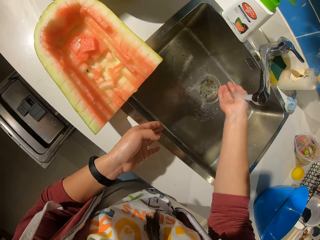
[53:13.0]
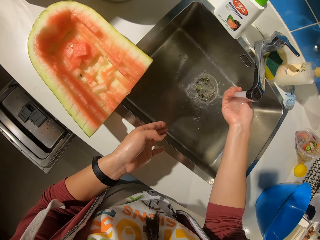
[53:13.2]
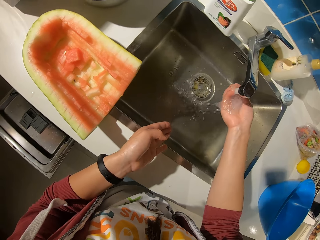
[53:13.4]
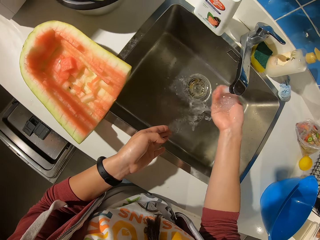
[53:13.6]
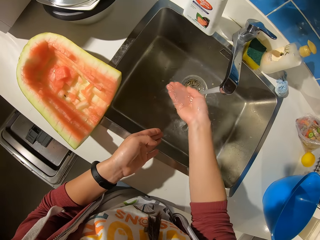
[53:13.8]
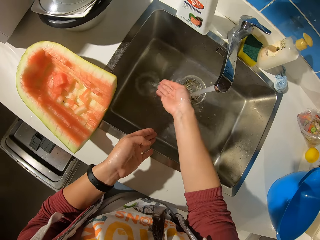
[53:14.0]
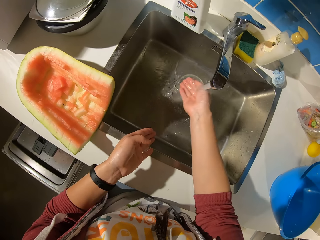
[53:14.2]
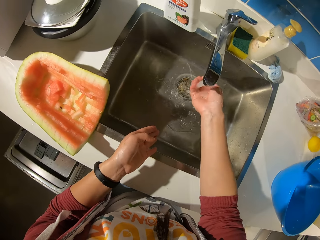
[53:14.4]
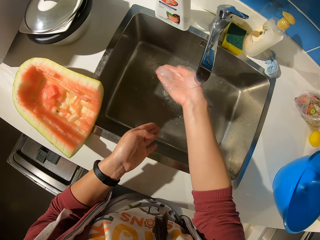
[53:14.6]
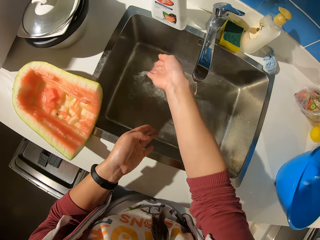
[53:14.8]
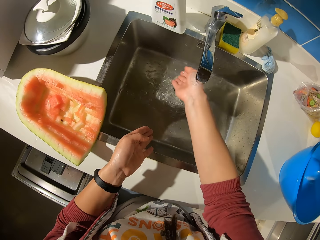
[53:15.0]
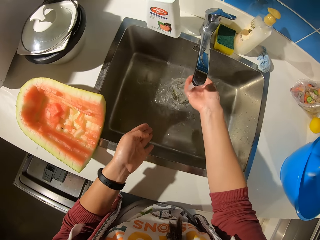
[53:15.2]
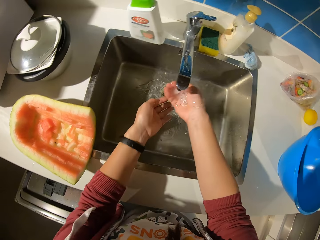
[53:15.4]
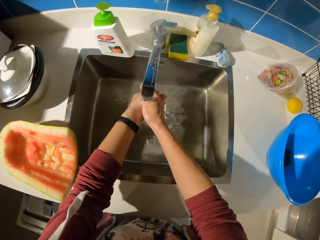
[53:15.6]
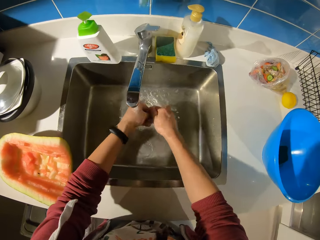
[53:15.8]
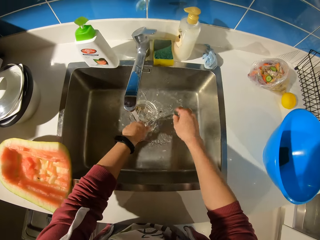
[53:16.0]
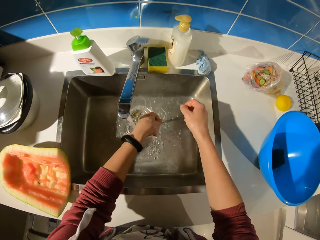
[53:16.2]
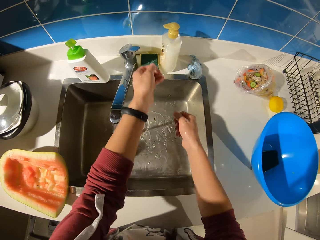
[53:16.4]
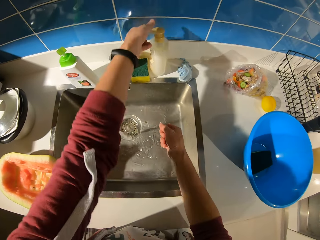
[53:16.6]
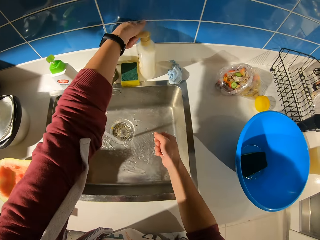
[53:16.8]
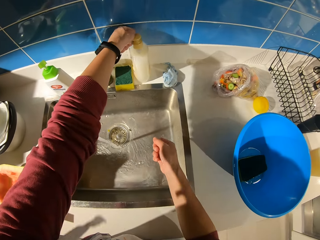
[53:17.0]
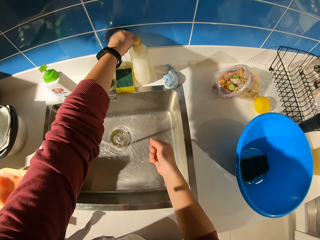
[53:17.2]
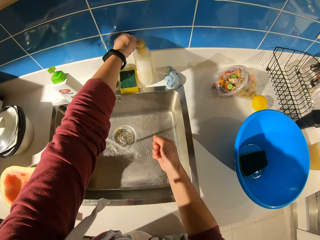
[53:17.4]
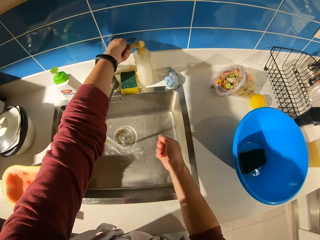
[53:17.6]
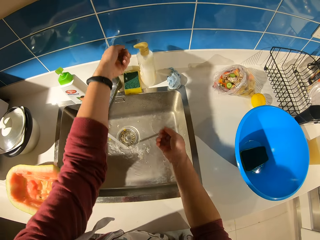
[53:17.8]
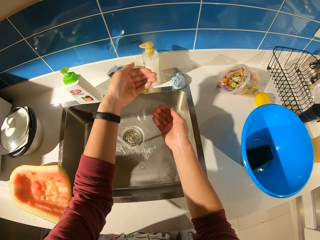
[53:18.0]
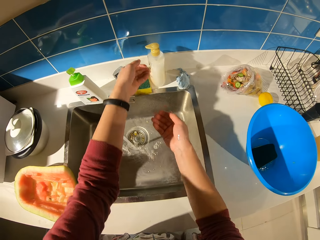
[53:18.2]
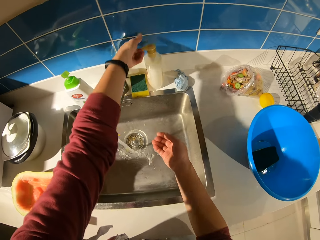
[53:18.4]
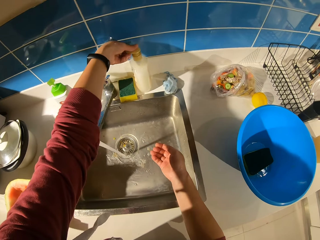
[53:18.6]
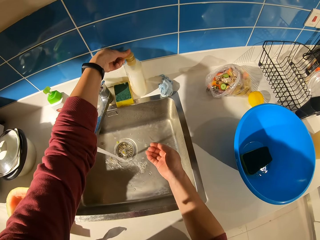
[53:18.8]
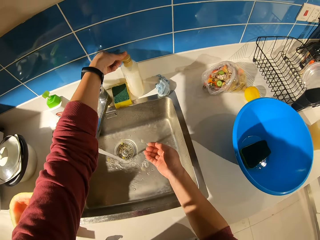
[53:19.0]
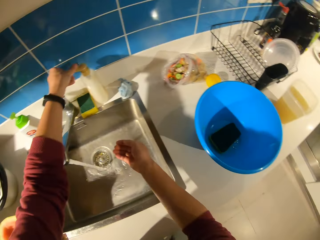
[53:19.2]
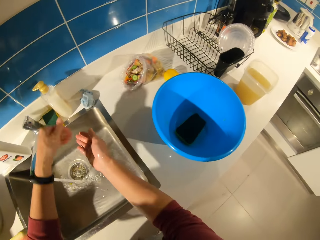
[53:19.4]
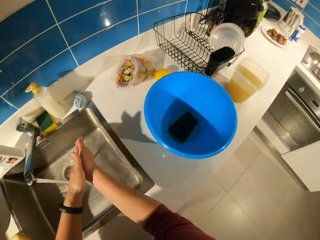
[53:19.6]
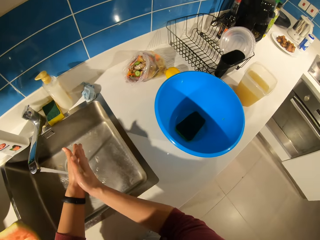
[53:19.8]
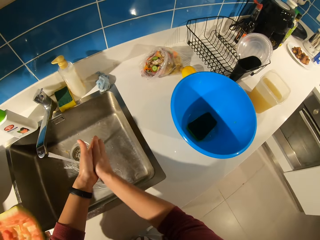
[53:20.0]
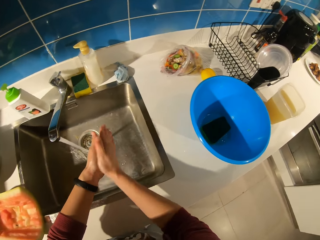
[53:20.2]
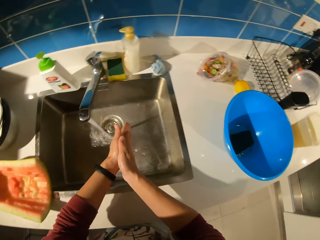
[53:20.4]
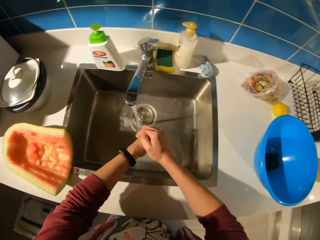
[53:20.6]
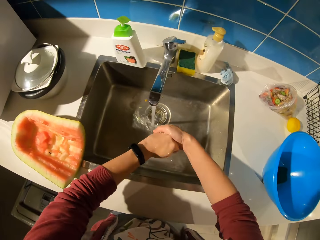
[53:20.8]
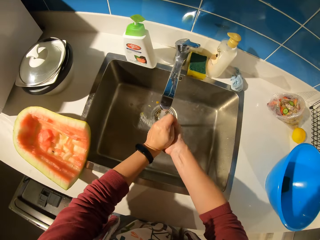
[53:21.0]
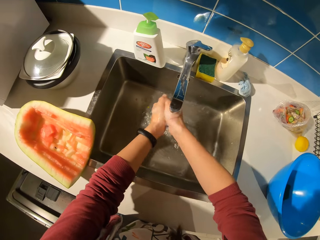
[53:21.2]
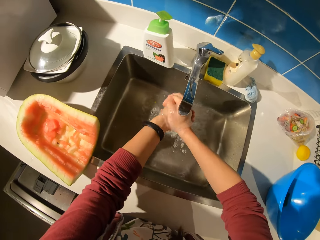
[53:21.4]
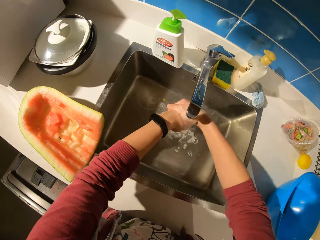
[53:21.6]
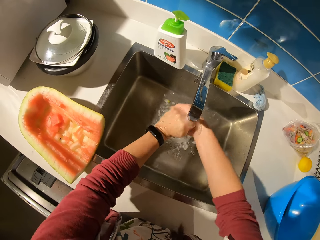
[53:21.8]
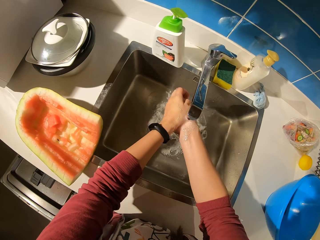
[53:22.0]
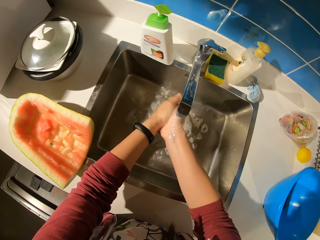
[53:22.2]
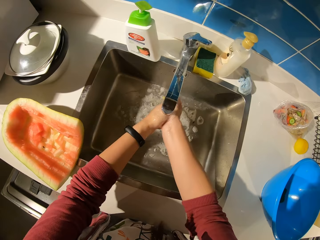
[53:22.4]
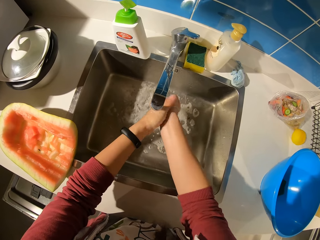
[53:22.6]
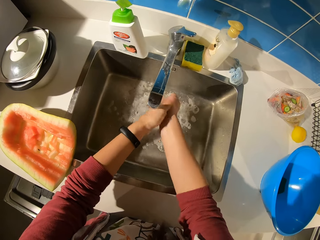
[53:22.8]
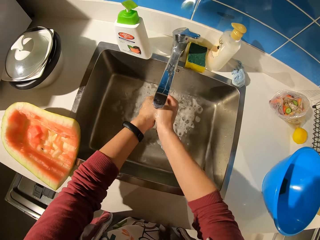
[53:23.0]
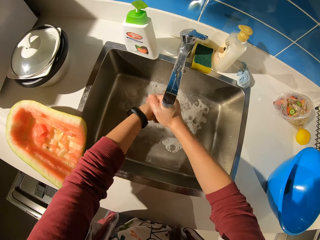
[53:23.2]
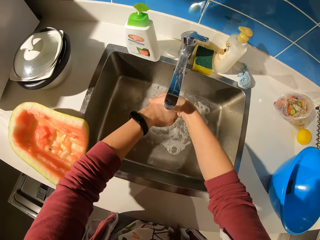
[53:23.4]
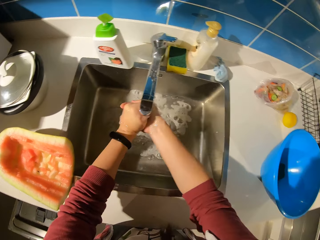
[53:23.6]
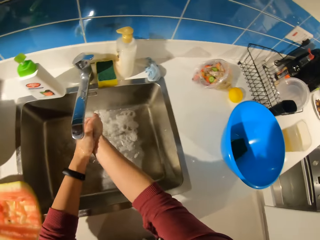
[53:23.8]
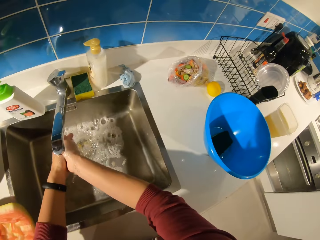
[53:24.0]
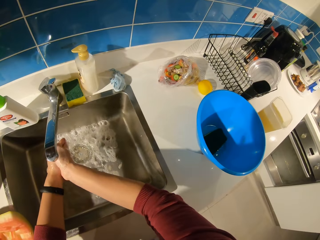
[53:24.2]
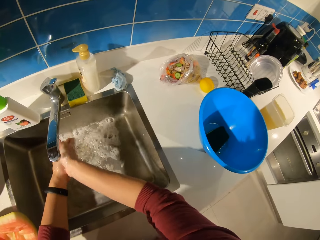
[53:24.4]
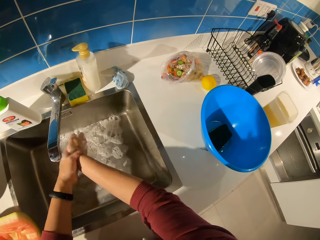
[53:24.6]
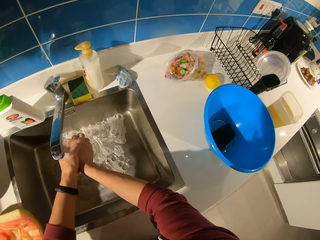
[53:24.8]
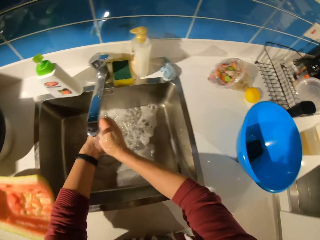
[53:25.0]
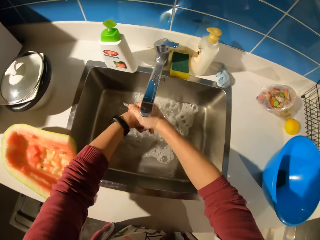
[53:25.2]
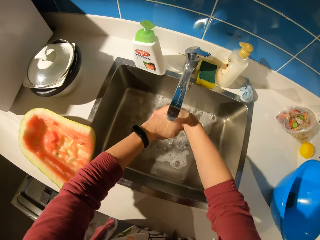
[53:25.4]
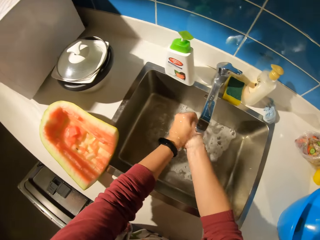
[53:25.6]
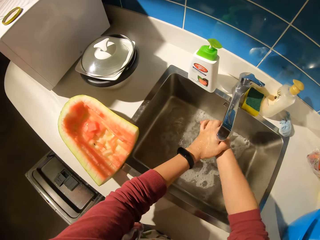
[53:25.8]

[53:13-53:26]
The camera wearer pours water in the sink with her hands. She taps water with her hands and pours water in the sink with her hands. She washes her hands. She taps soap from the bottle. She presses the soap container. She applies soap on her hands. She rubs her hands together. She washes her hands in the sink.

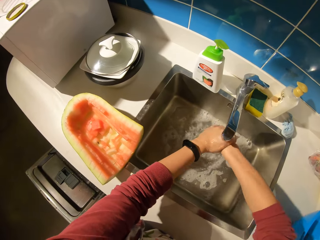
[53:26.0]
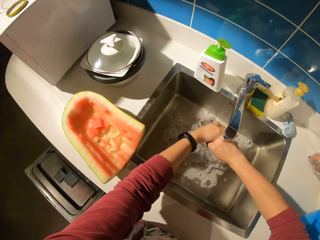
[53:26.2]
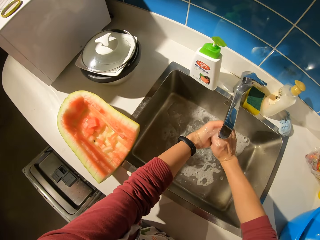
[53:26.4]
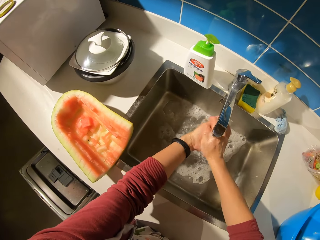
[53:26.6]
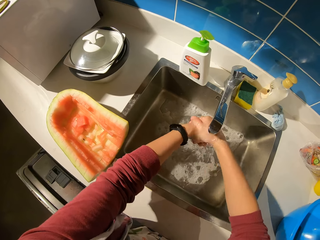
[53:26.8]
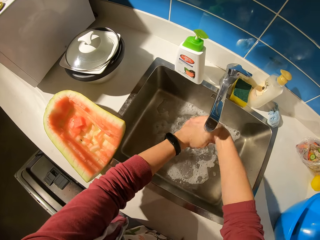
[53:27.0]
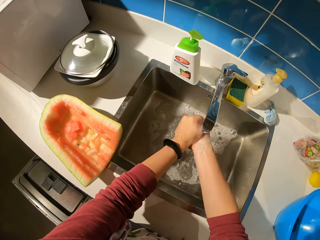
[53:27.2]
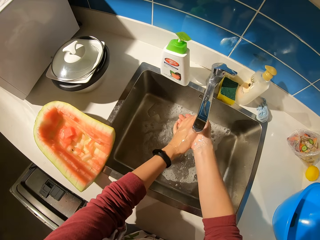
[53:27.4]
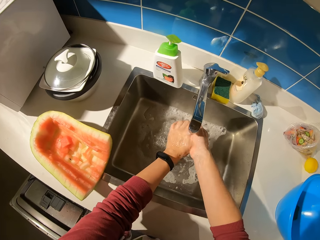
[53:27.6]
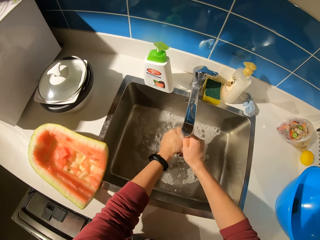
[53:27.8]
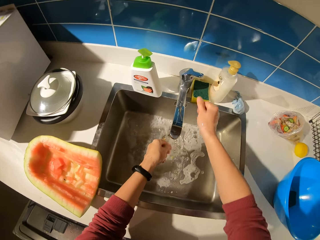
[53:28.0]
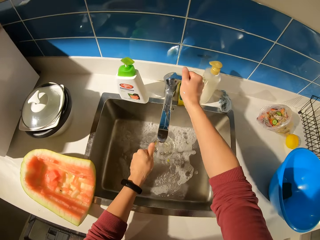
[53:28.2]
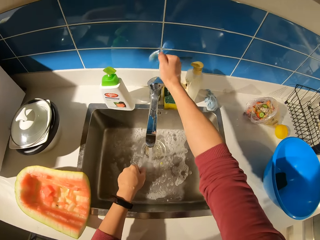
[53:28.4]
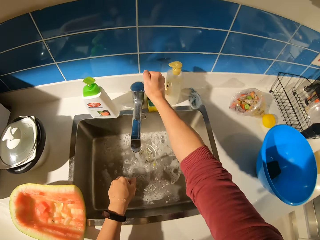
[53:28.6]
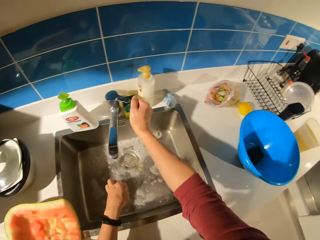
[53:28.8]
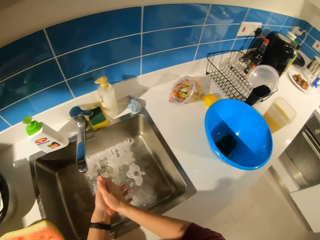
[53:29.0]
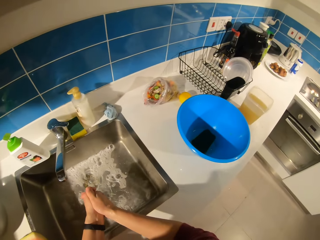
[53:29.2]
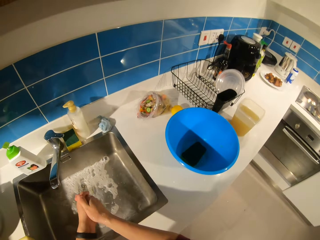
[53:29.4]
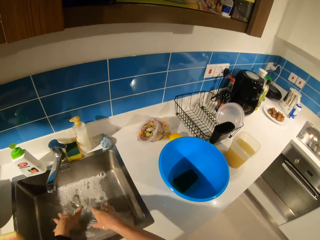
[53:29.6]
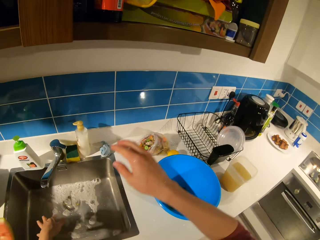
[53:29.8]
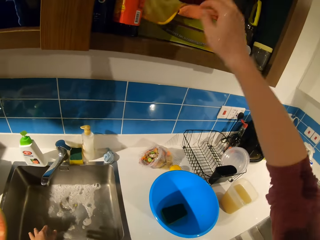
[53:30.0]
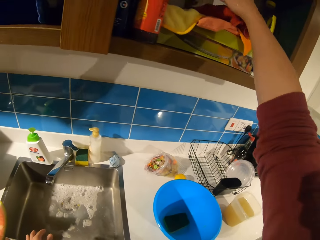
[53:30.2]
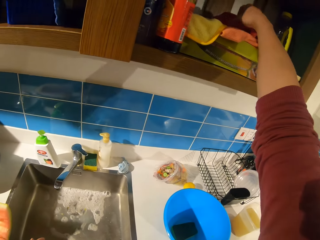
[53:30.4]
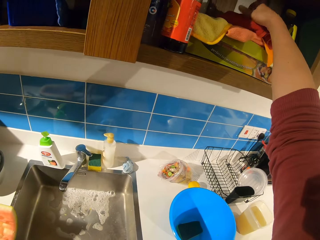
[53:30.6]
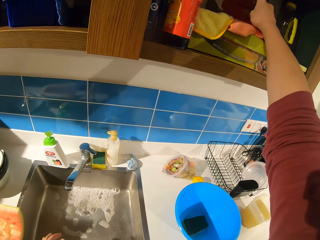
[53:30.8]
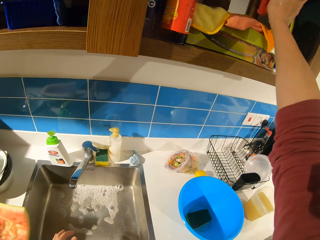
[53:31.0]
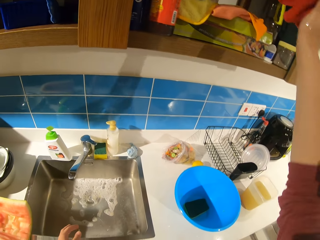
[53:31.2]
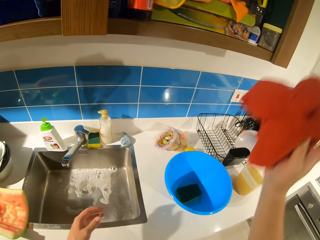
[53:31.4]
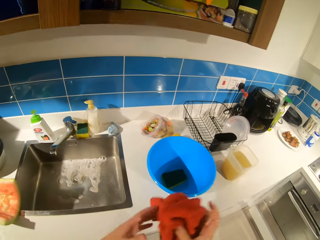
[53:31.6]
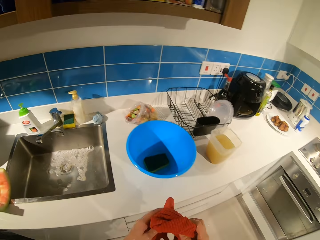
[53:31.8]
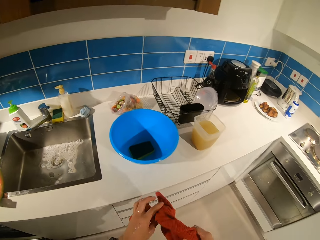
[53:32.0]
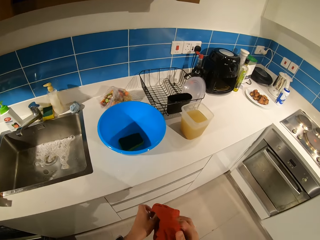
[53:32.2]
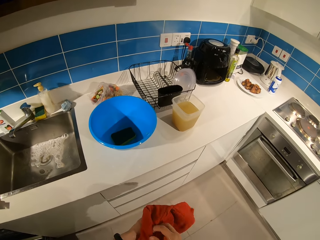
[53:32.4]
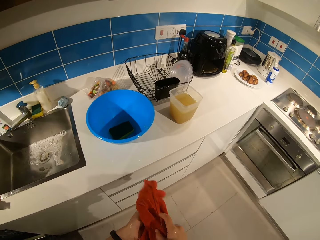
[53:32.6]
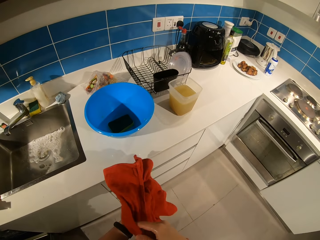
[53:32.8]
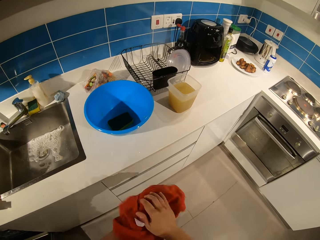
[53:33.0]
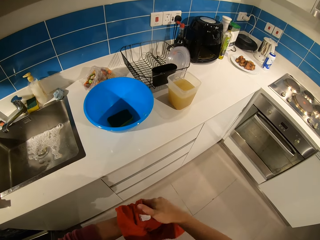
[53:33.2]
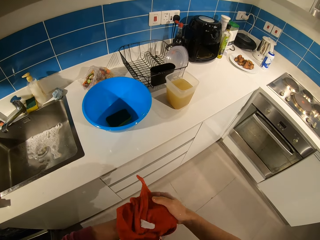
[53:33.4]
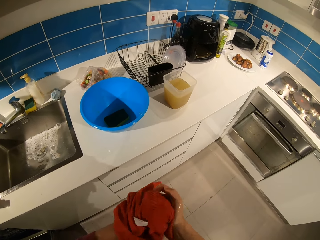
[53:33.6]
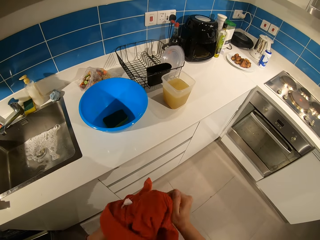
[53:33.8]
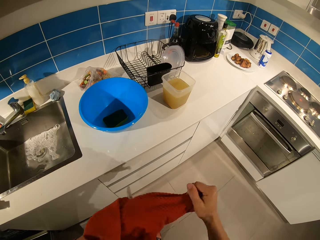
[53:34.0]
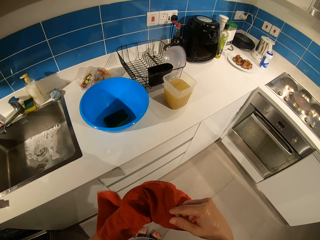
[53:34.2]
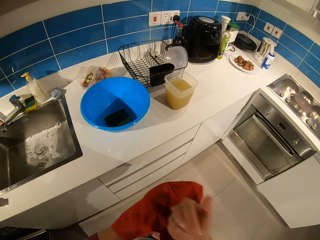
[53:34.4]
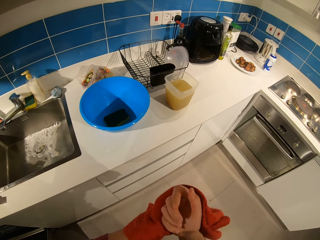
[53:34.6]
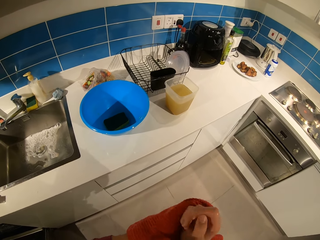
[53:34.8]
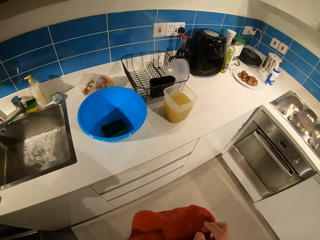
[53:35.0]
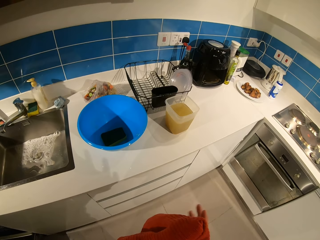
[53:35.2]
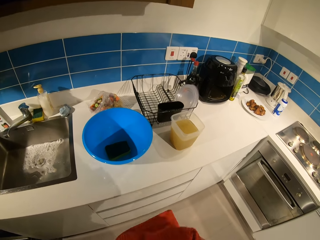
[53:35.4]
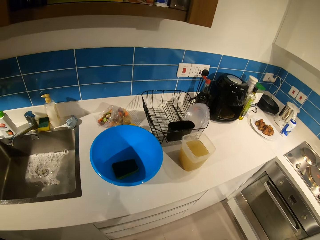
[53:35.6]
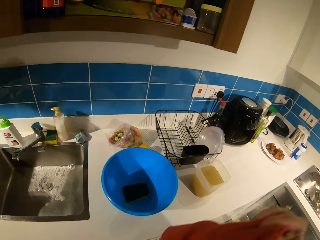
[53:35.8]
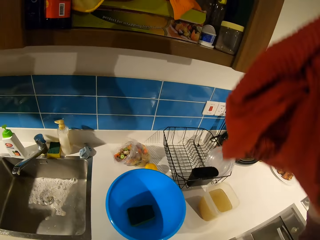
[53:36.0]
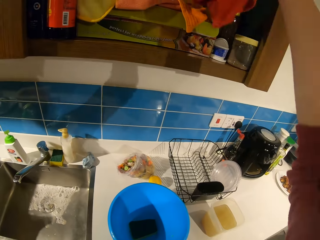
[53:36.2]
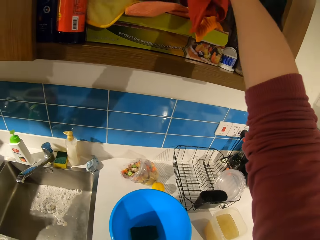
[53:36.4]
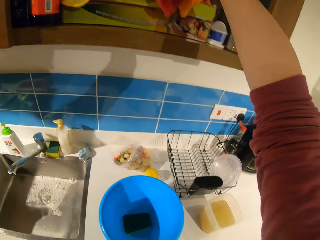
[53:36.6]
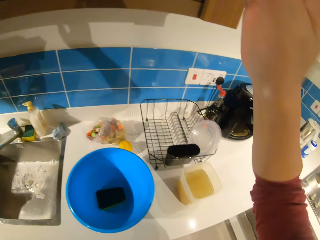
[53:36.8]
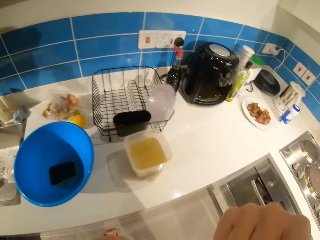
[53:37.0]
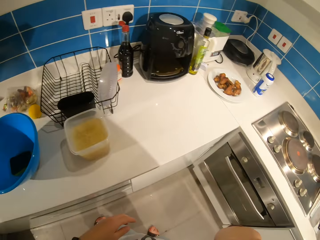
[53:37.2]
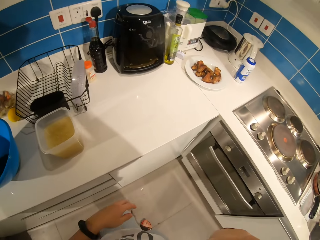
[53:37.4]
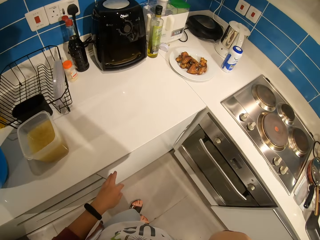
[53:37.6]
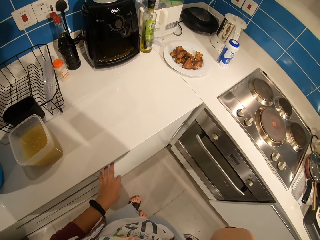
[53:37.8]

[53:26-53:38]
The camera wearer turns off the tap. He takes out a napkin from the shelf. He cleans his hands with the napkin. He returns the napkin to the shelf.
